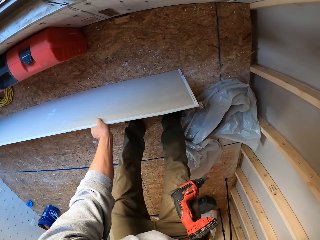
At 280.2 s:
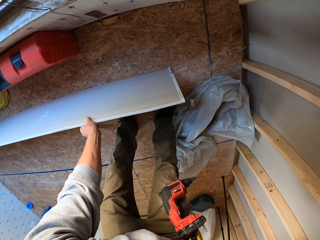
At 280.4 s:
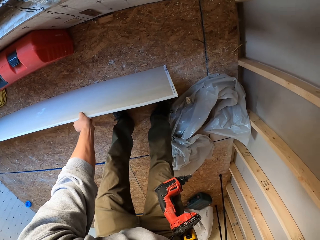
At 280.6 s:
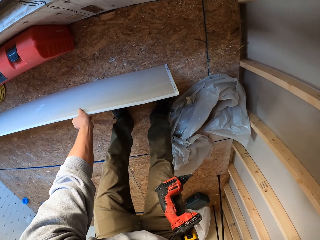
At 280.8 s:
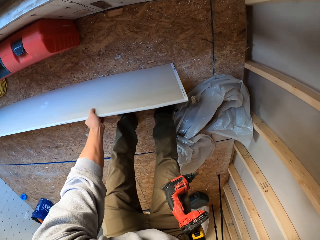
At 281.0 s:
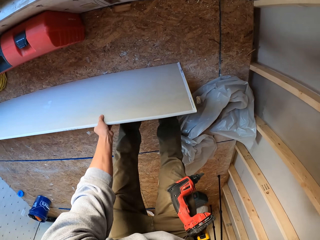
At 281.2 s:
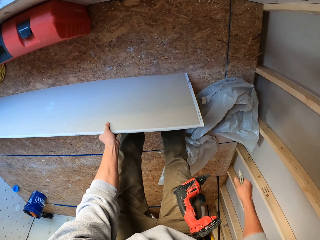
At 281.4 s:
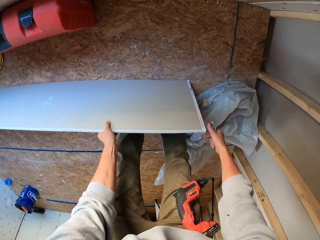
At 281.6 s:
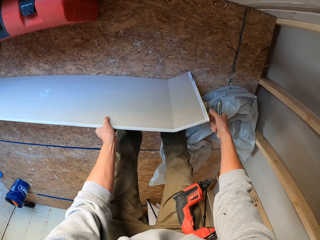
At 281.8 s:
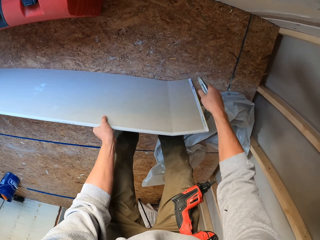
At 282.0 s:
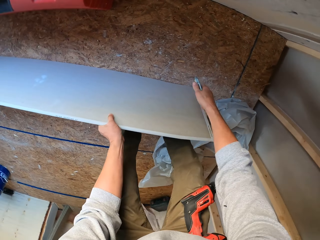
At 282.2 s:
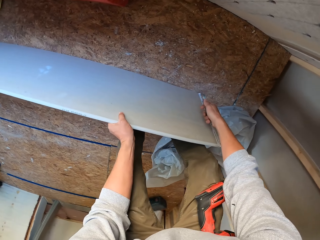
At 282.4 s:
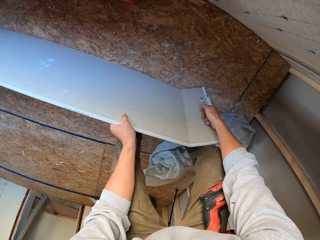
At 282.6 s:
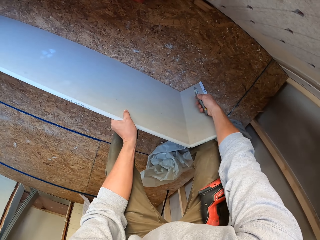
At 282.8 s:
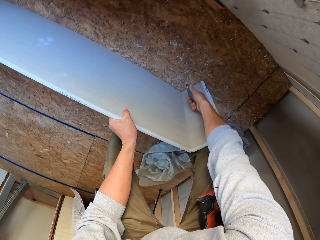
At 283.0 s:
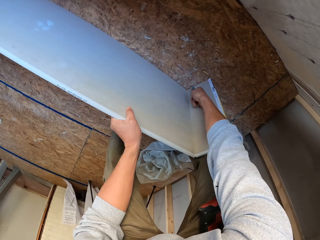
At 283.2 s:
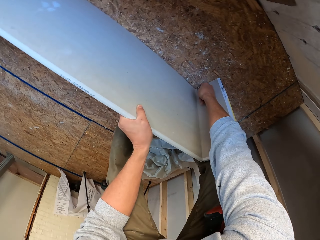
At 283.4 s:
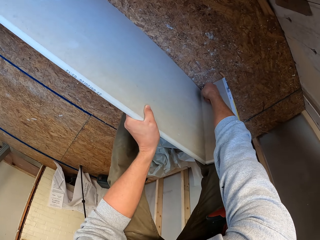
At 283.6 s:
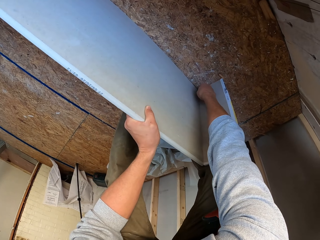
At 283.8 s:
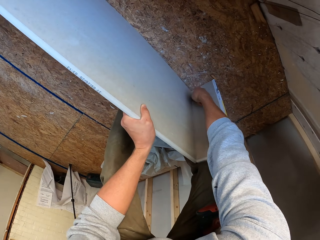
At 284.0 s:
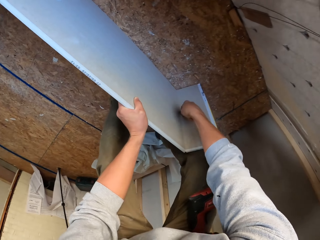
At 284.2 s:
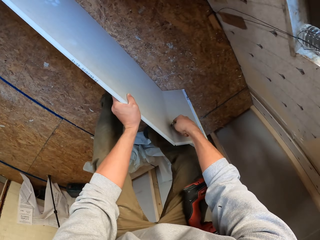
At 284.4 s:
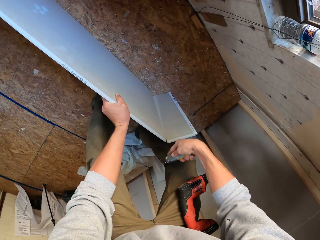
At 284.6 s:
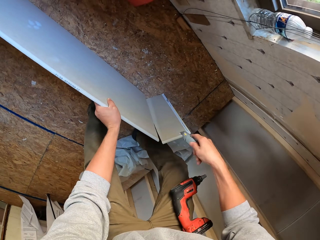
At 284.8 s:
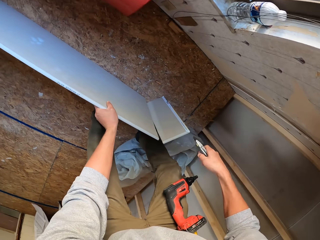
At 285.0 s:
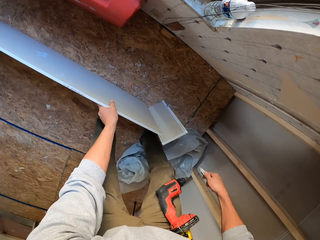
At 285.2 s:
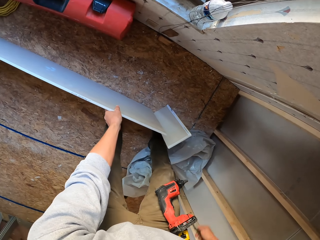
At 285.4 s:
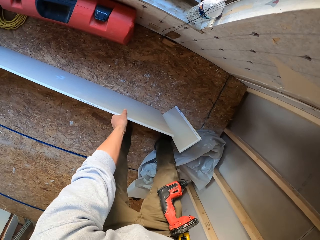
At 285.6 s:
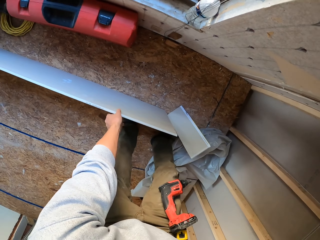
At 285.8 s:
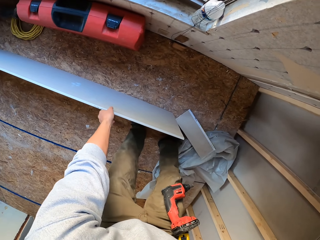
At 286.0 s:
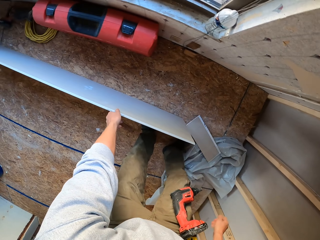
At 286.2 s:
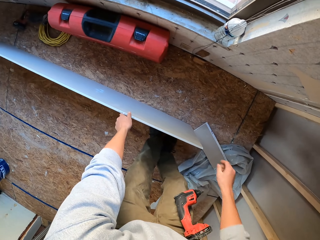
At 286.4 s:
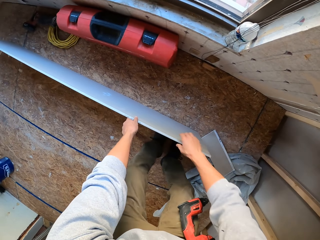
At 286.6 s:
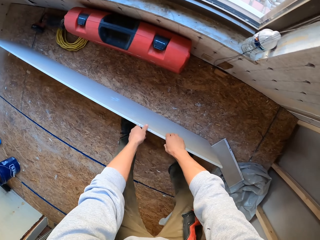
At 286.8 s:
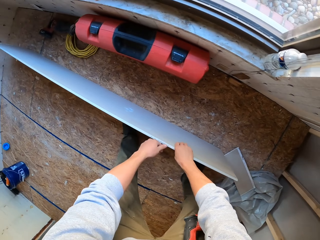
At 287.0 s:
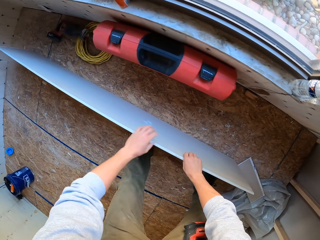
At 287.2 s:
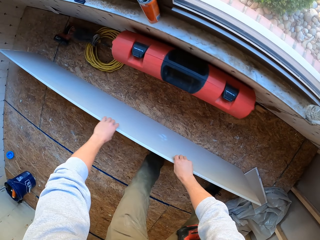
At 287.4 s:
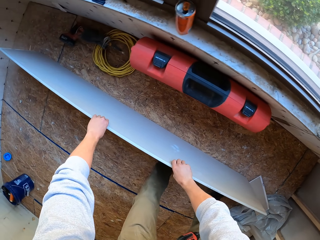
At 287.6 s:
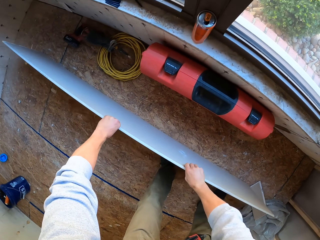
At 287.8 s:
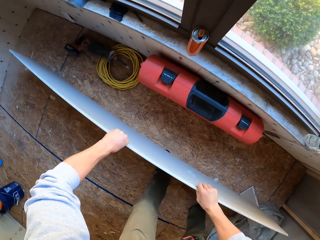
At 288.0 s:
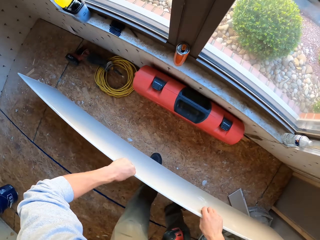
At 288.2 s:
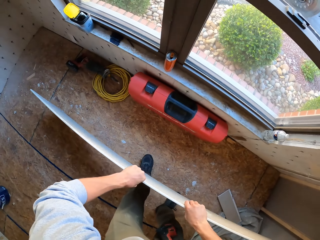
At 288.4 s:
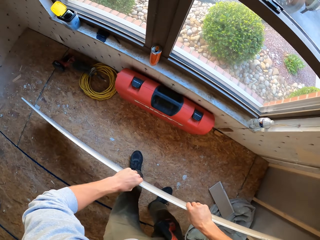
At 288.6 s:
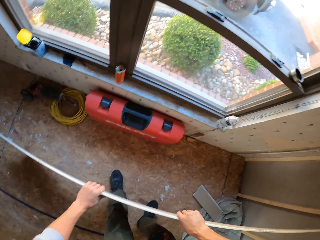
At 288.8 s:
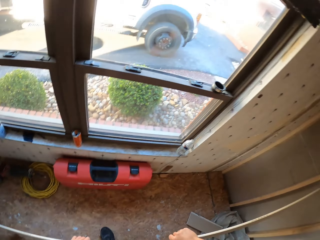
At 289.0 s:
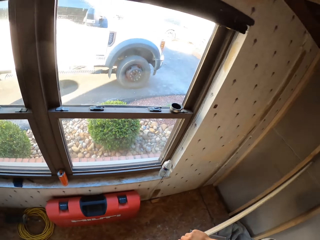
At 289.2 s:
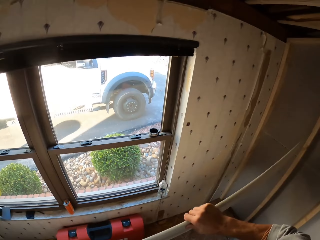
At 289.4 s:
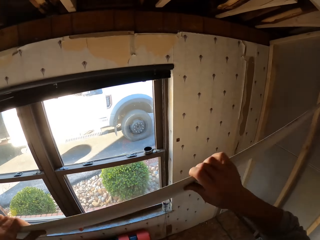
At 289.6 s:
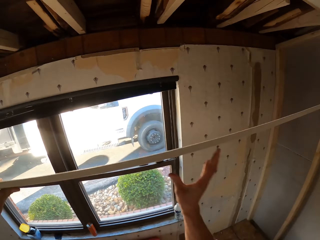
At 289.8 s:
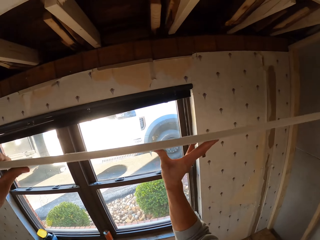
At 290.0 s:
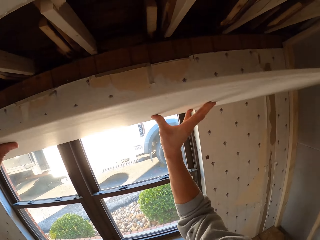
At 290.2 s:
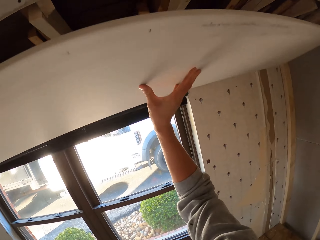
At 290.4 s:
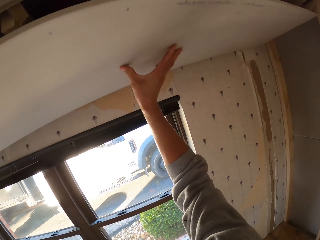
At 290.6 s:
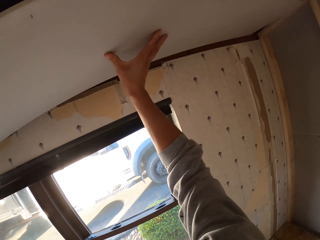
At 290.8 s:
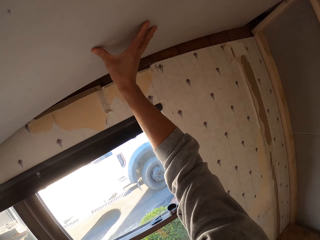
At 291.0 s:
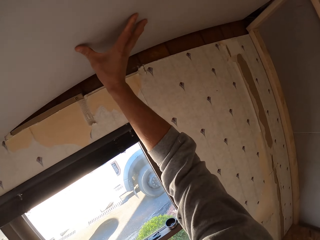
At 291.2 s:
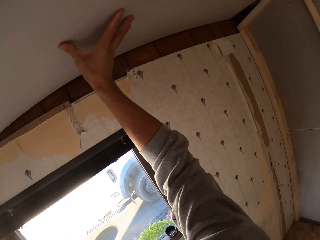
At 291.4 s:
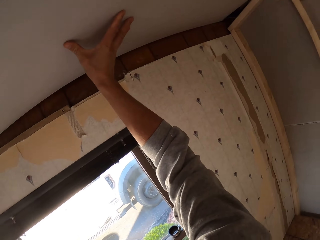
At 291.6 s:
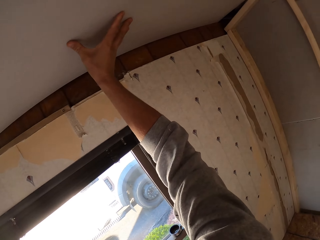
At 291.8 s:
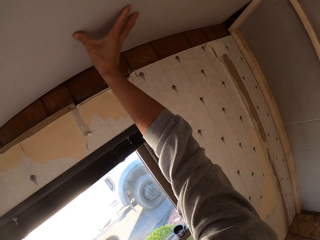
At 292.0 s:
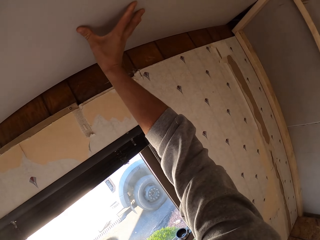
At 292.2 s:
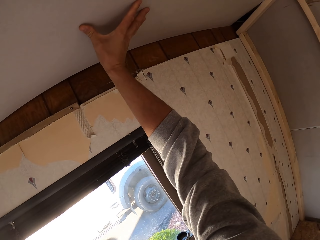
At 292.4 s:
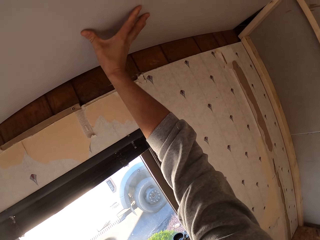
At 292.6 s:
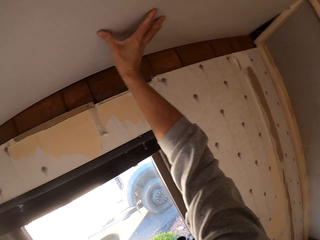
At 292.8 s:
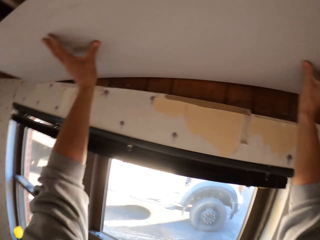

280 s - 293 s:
The camera wearer holds a cutter. They cut the ceiling board. They stare at the ceiling board. They hold the ceiling board. They pick up the ceiling board. They turn around. They hold a board. They fit the ceiling board on the roof.

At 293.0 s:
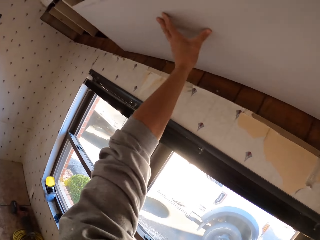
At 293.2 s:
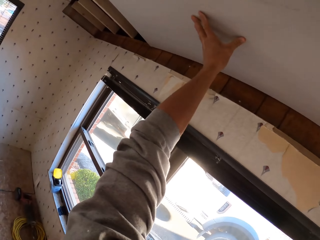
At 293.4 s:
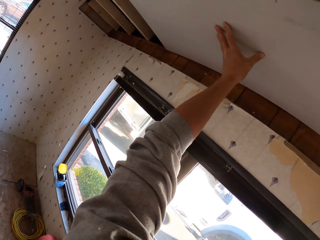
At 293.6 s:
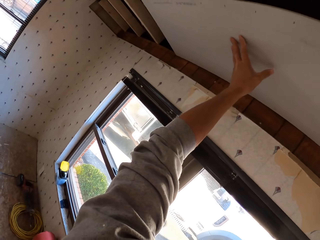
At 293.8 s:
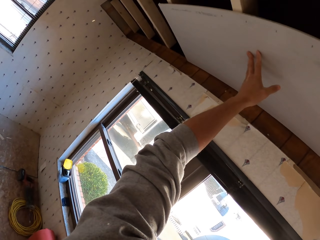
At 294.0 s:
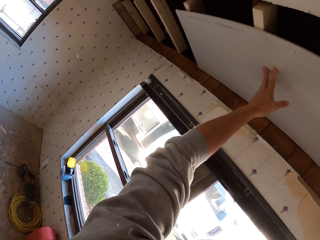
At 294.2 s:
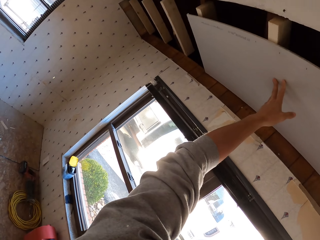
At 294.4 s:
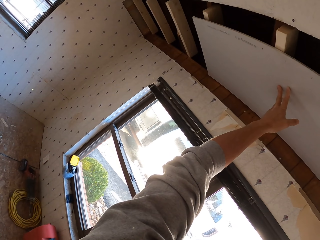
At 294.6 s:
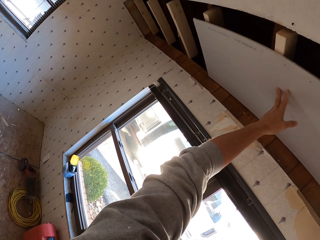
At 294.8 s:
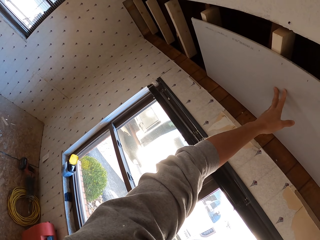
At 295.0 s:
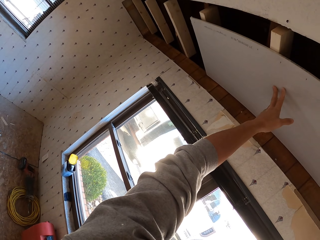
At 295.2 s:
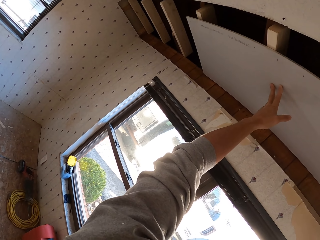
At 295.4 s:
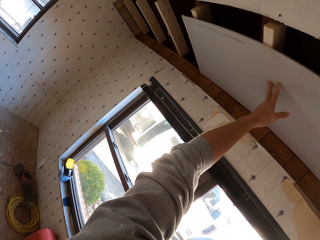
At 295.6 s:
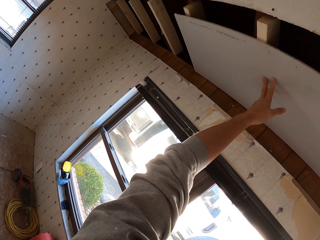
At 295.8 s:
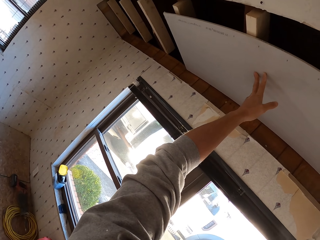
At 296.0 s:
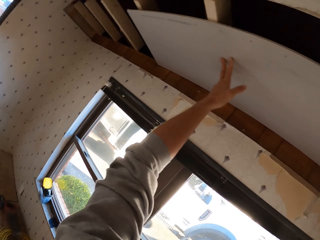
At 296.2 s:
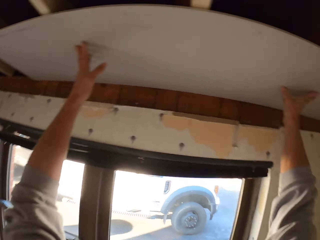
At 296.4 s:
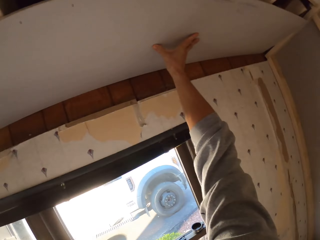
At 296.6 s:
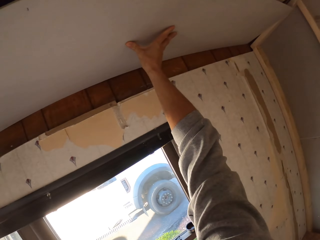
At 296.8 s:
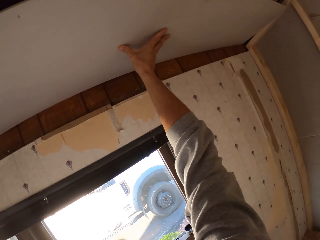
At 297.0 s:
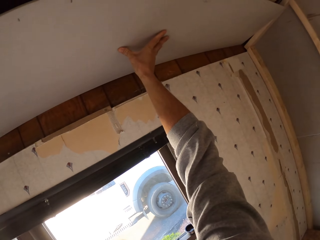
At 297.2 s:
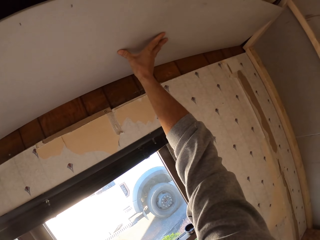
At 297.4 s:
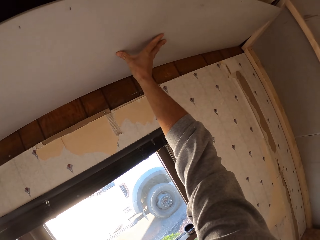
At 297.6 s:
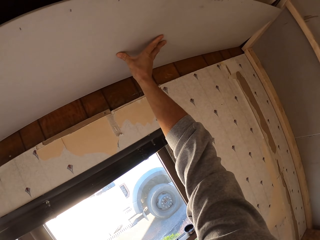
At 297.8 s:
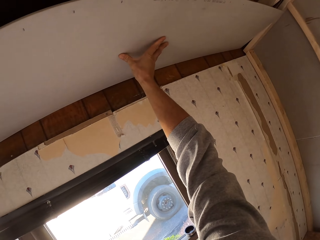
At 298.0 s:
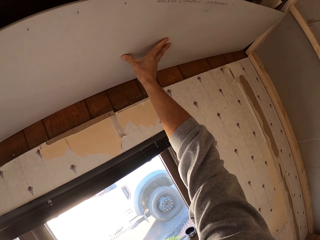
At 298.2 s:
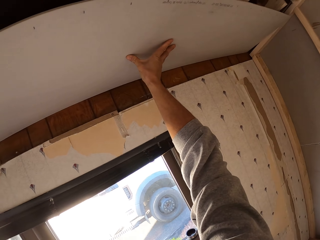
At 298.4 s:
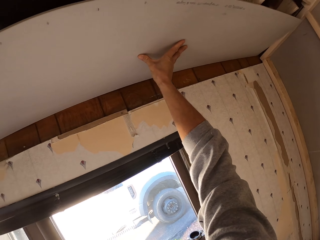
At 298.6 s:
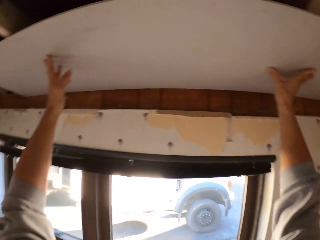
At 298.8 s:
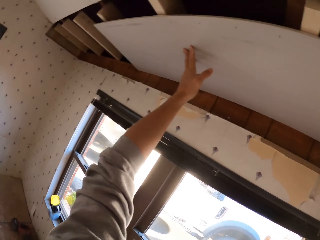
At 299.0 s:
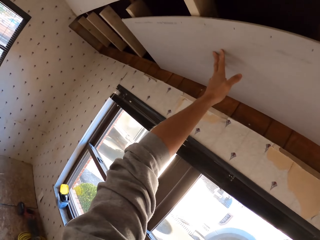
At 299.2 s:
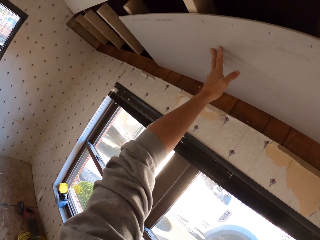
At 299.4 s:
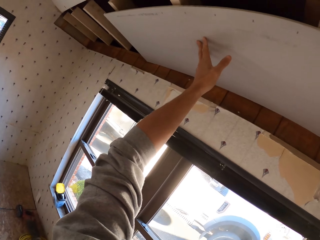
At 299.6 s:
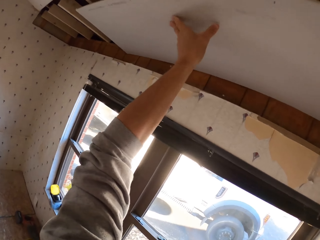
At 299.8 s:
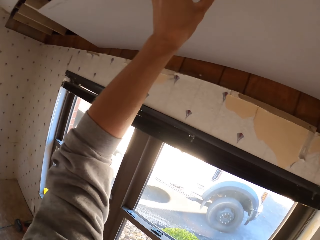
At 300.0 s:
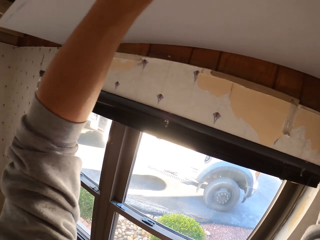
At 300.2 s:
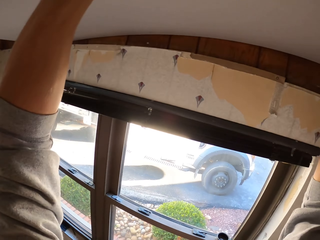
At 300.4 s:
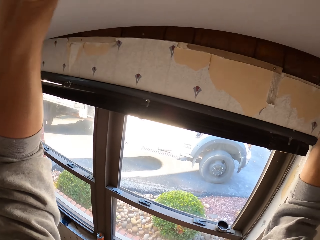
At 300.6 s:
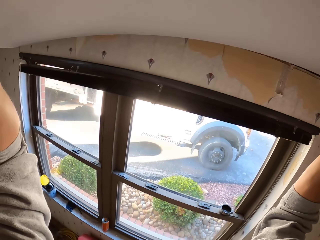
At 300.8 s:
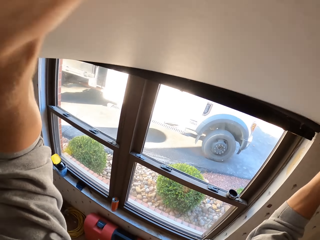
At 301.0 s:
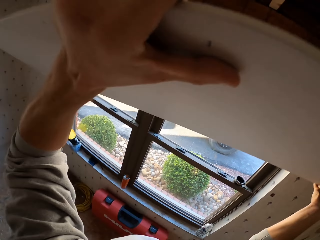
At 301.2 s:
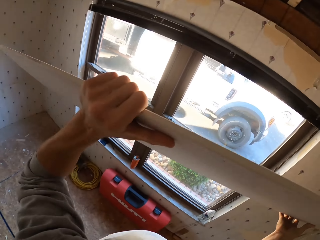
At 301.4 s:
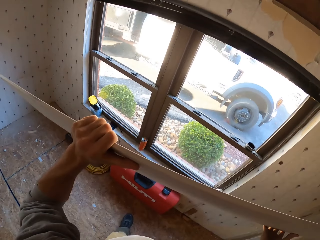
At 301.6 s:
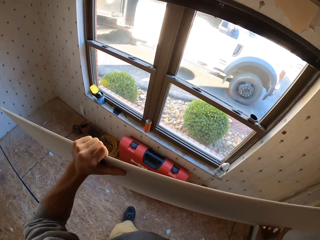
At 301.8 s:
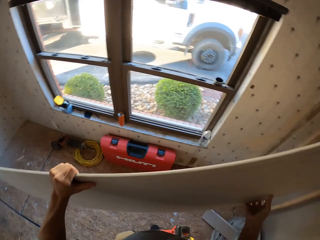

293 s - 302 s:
The camera wearer turns around. They fix the board in the ceiling. They hold the ceiling. They turn to the side. They hold a board.
